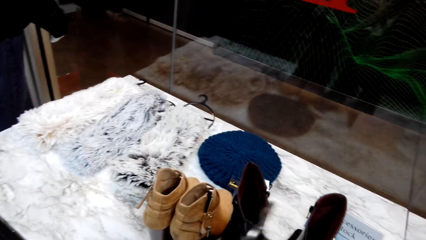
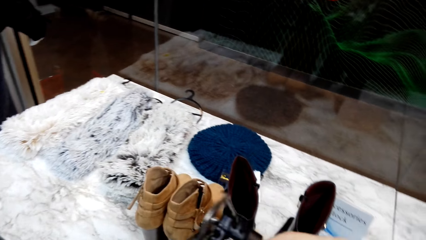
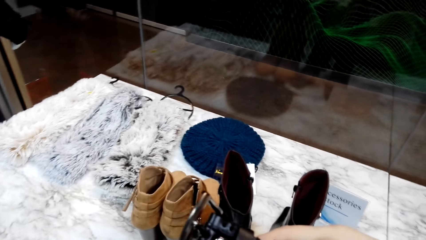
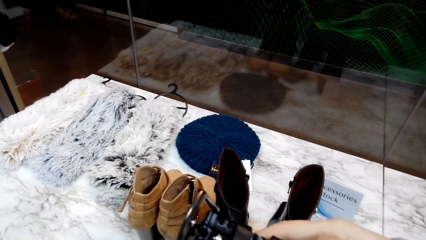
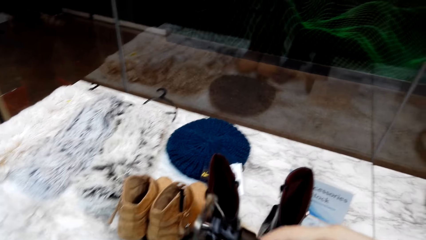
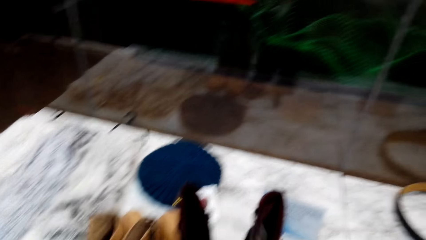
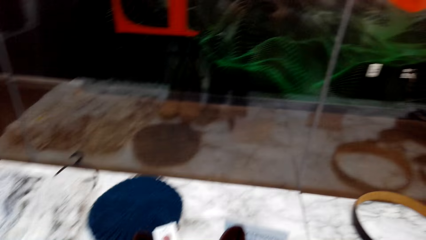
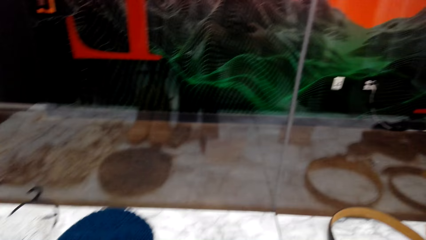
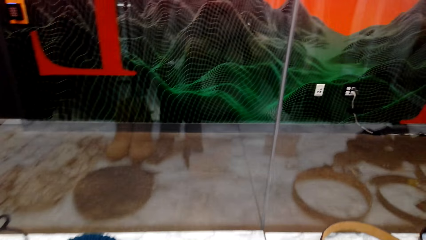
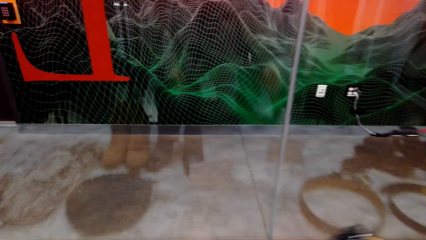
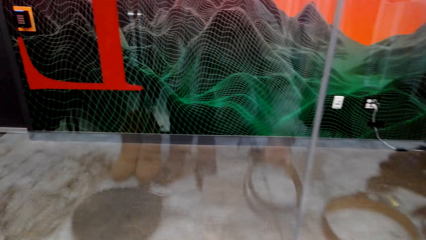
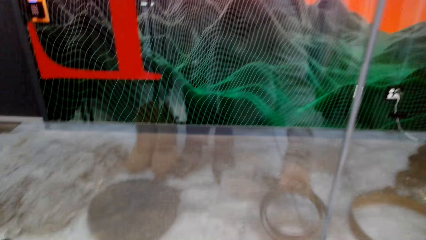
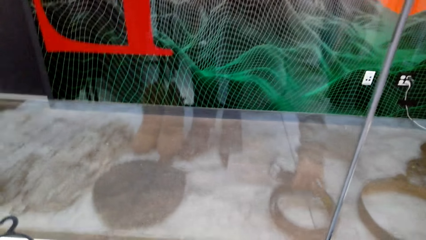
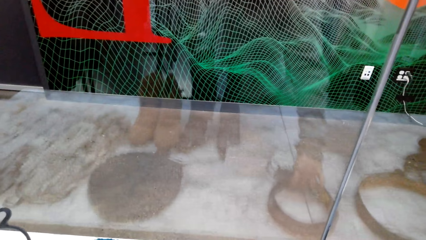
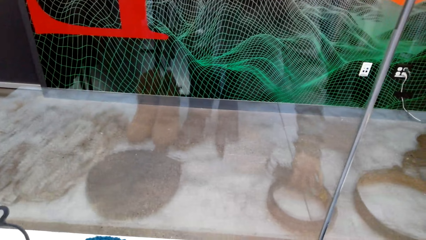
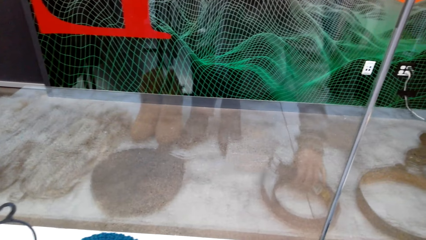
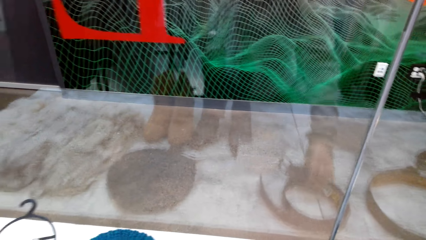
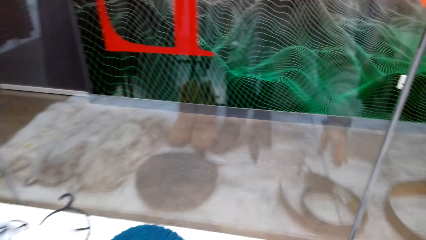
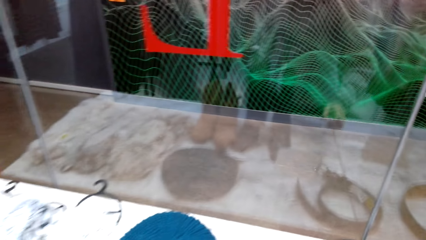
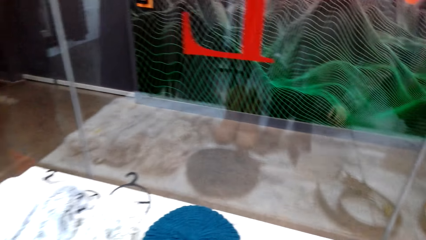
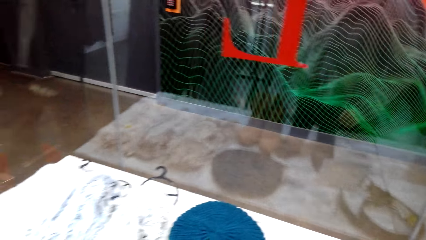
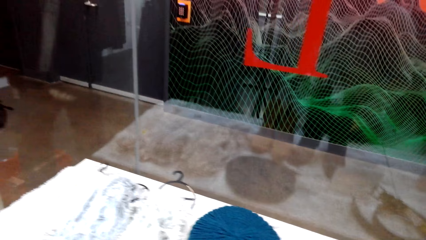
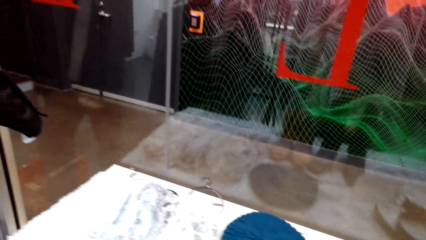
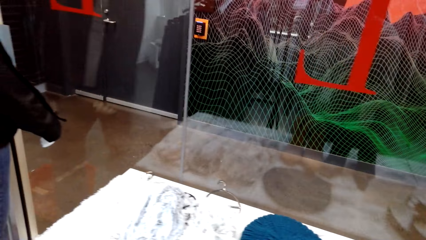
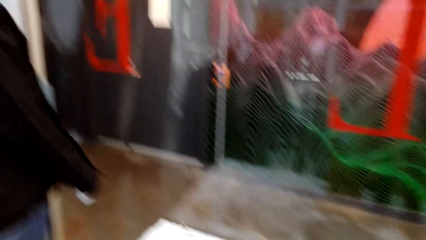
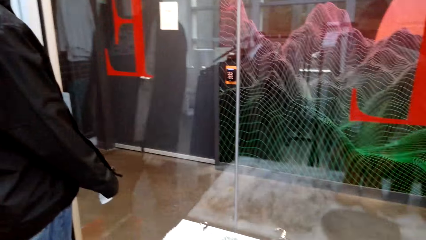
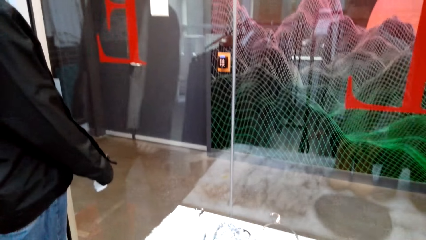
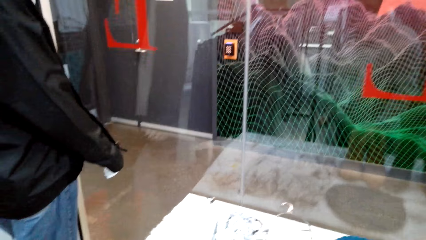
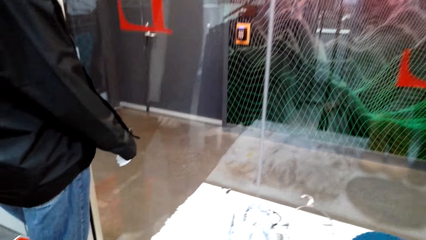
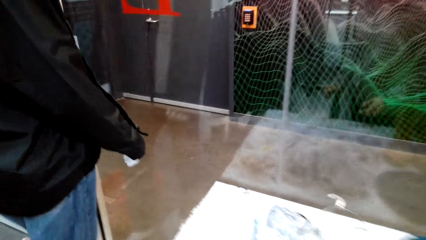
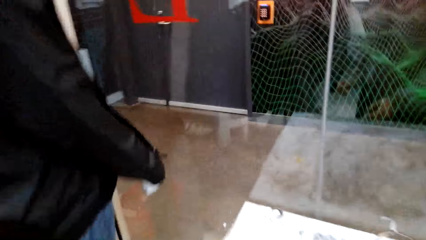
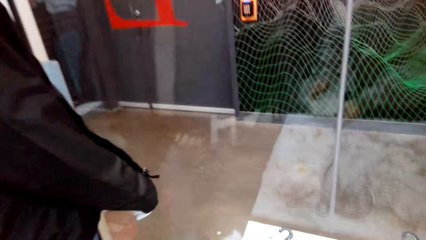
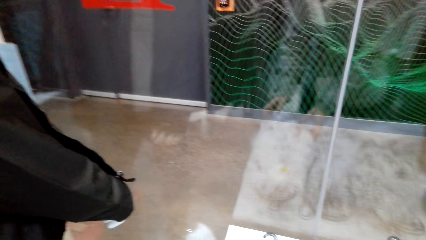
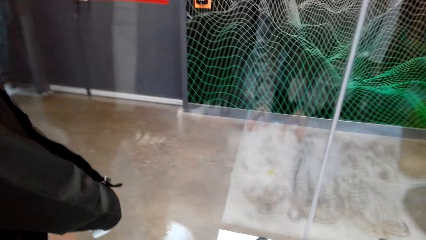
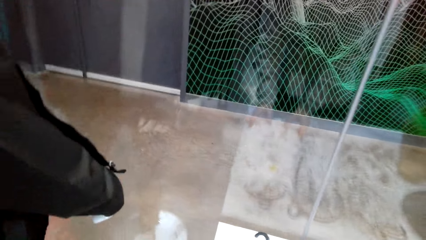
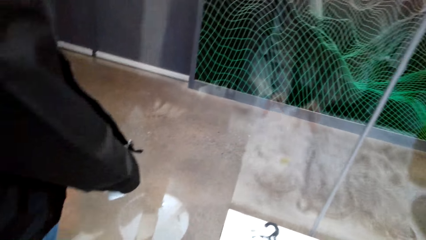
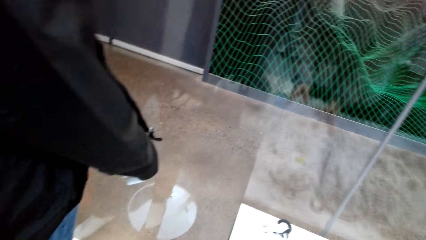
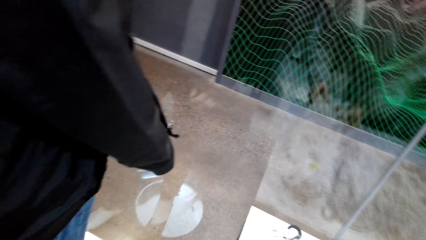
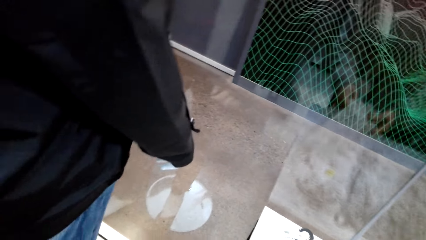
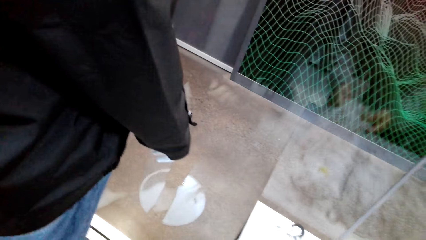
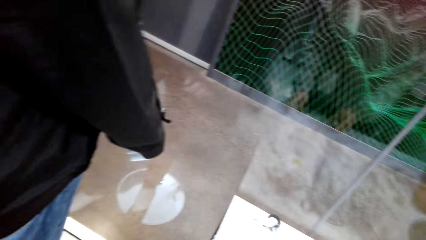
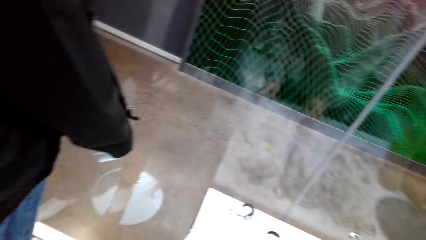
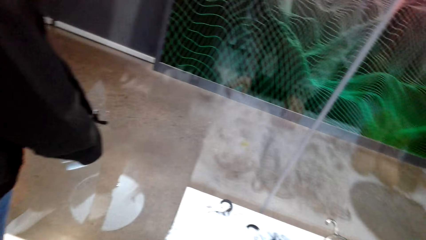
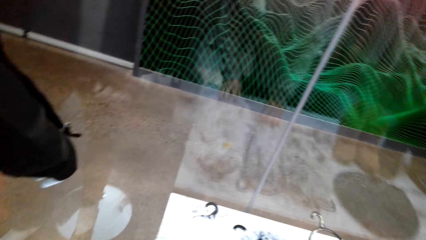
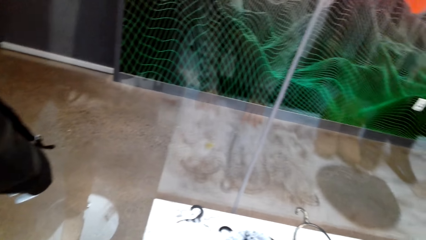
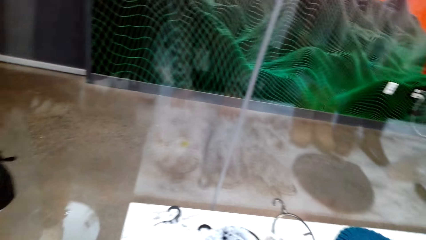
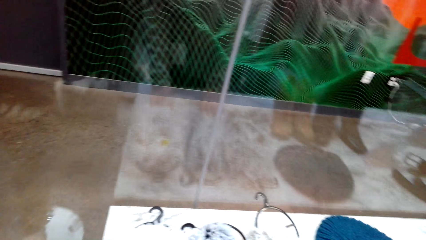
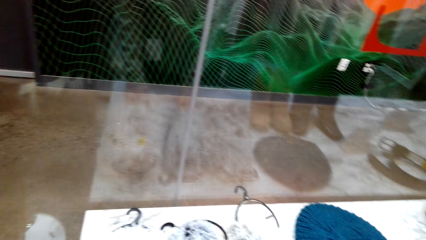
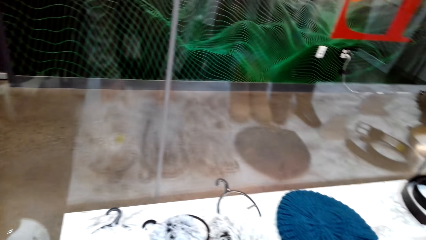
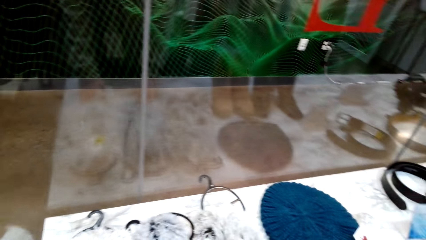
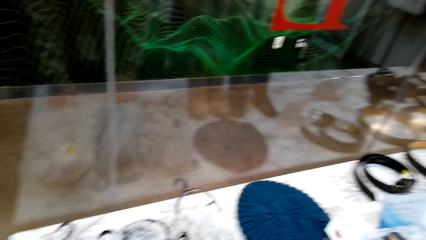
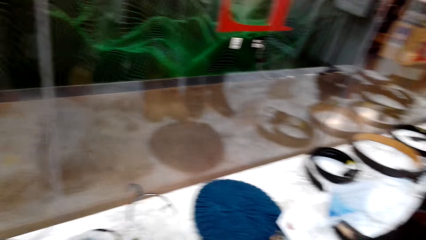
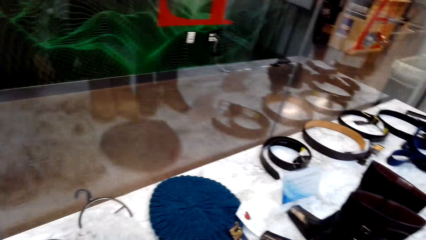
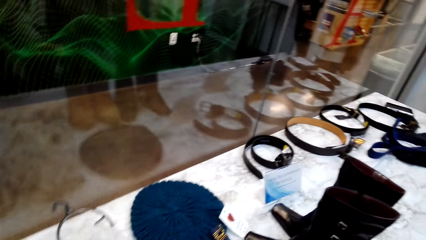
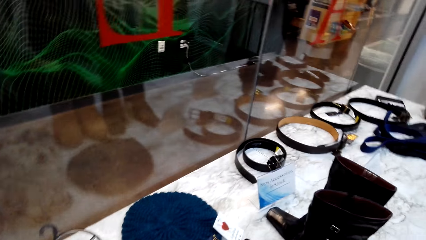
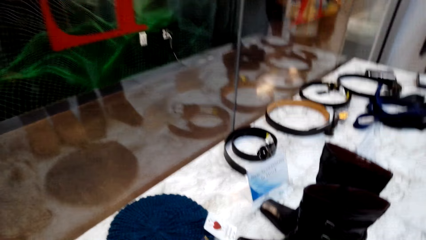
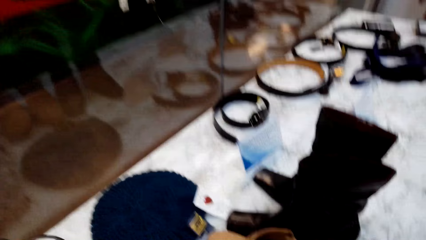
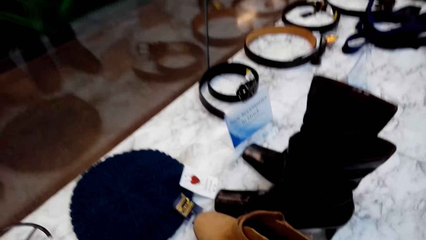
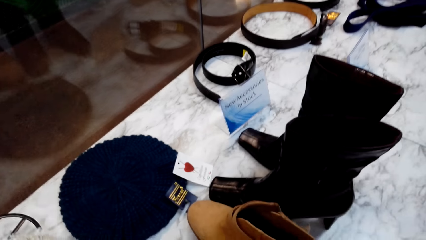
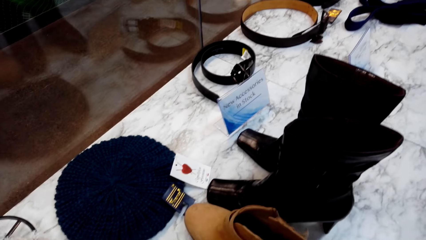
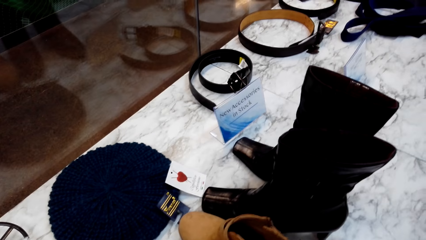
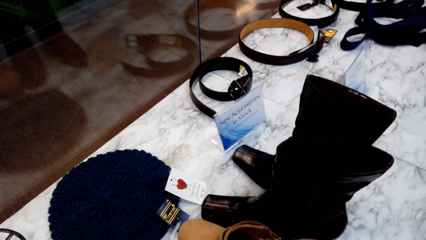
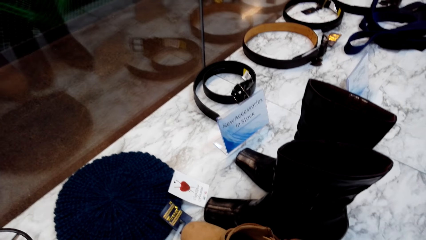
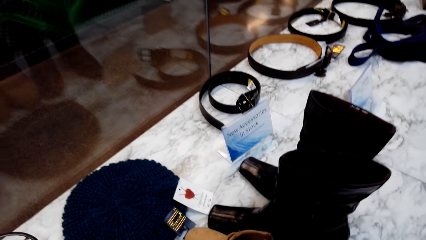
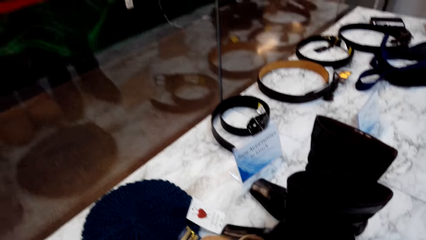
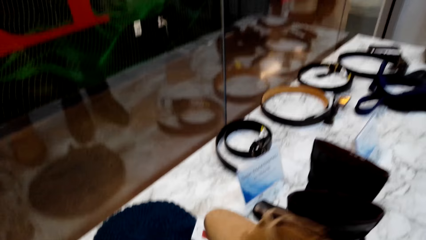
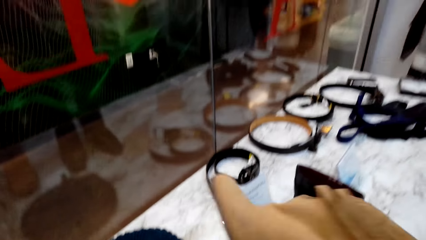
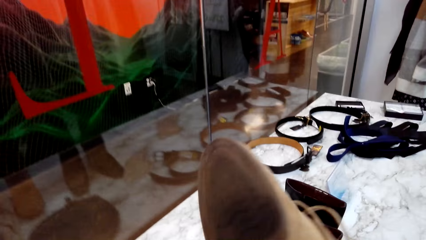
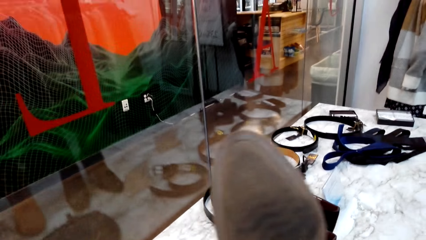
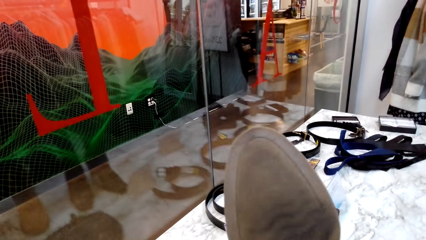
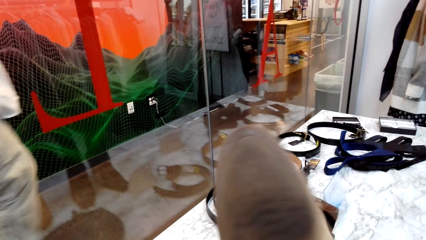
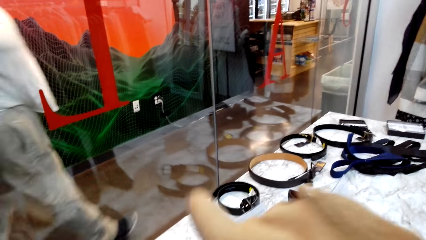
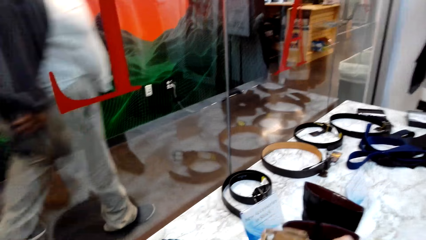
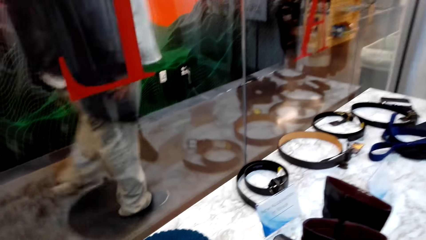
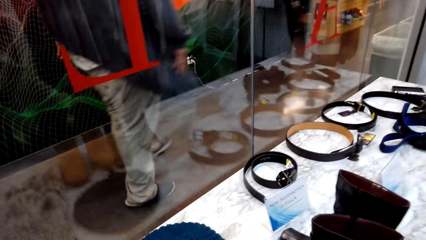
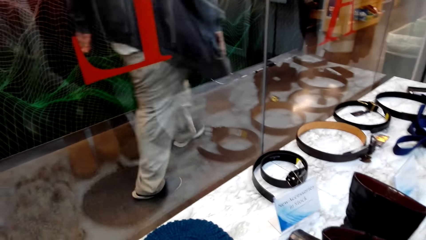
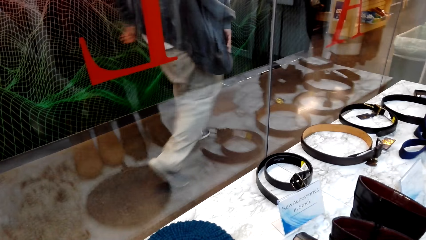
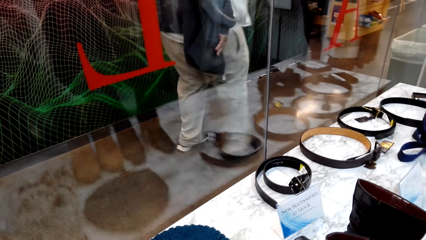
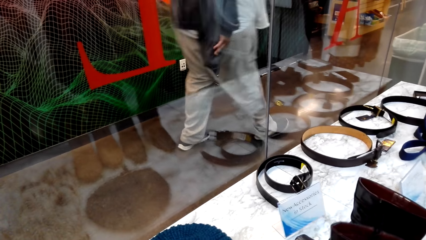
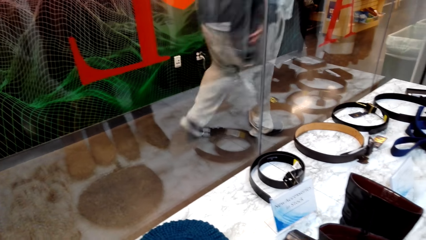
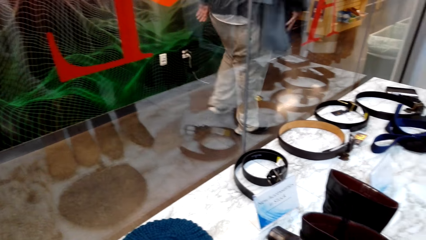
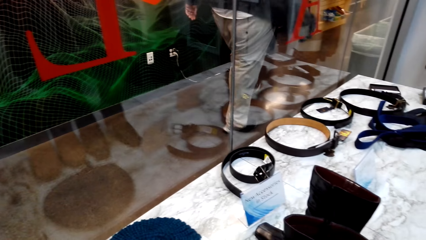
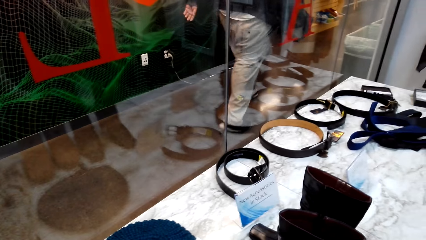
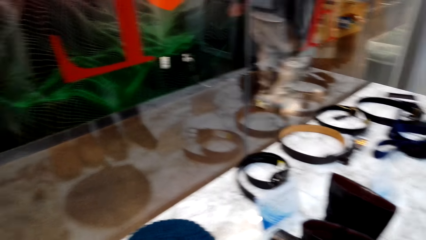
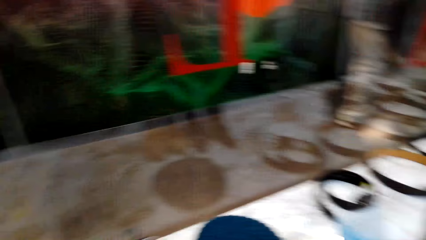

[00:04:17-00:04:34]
The camera wearer stares at the scarf. They drop the belt on the shelf. They walk in the shop. They touch the scarf with both hands. They look around. They pick up a boot with the right hand. They hold shoes. They stare at the boot. They drop the boot on the shelf.
